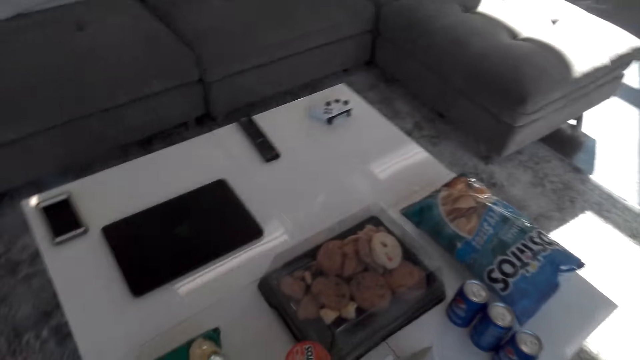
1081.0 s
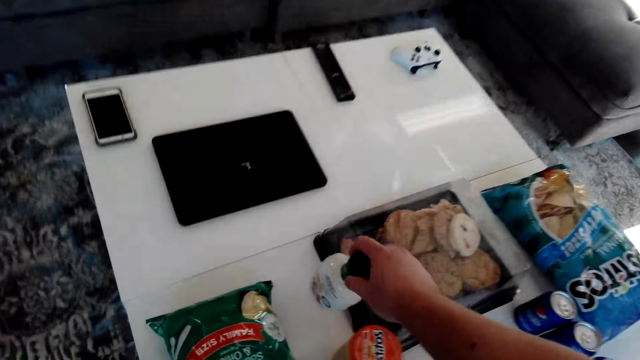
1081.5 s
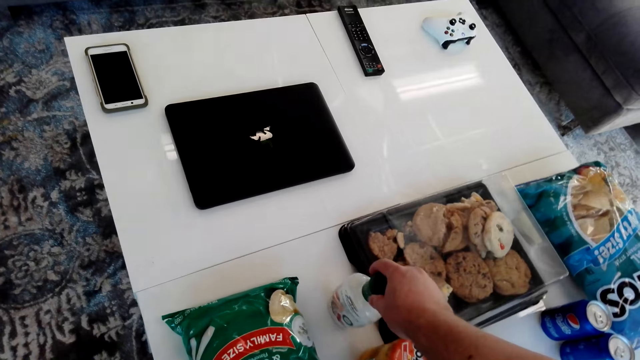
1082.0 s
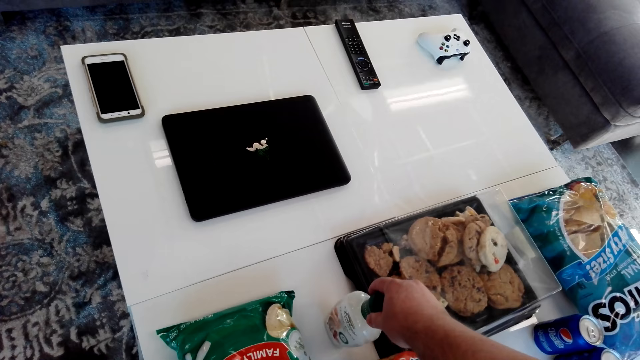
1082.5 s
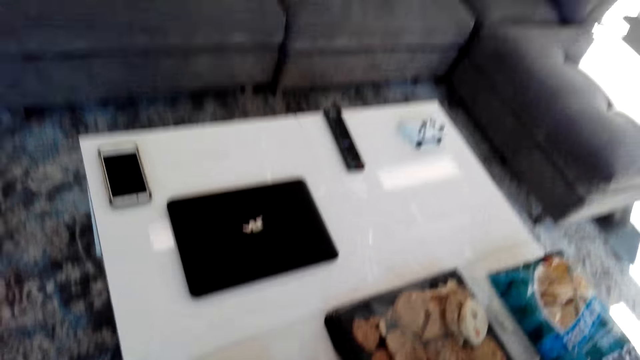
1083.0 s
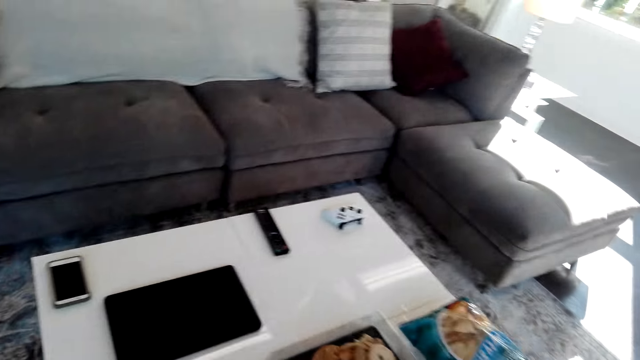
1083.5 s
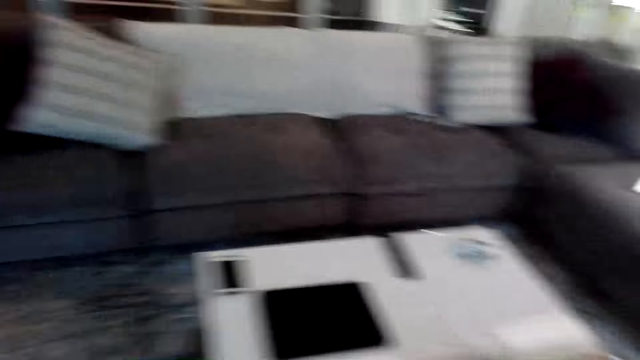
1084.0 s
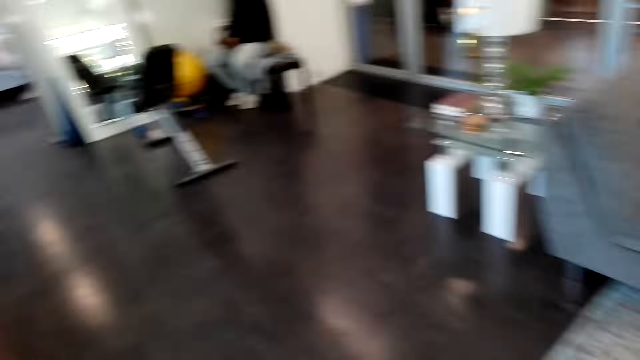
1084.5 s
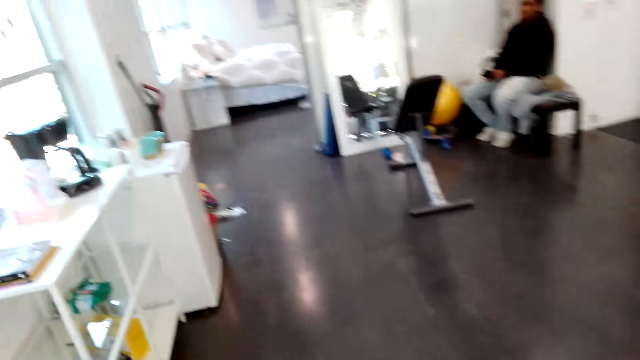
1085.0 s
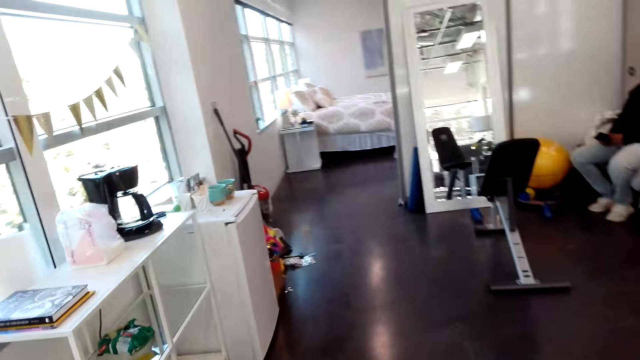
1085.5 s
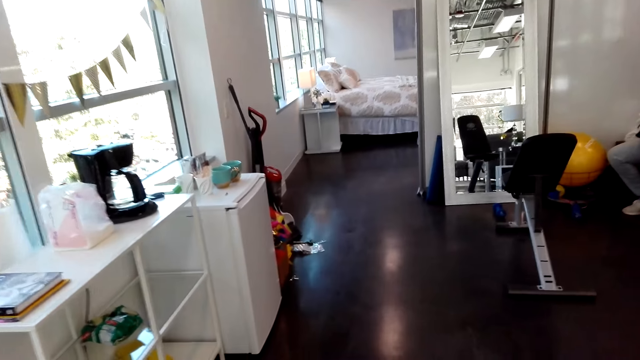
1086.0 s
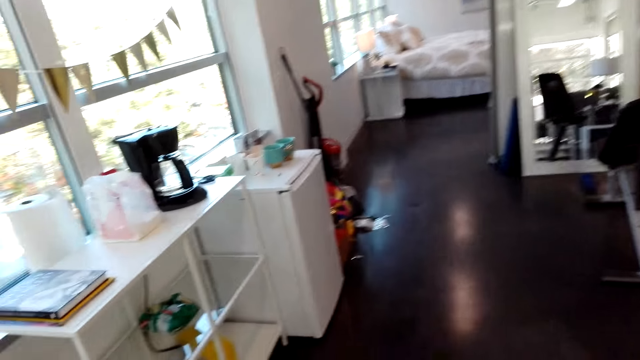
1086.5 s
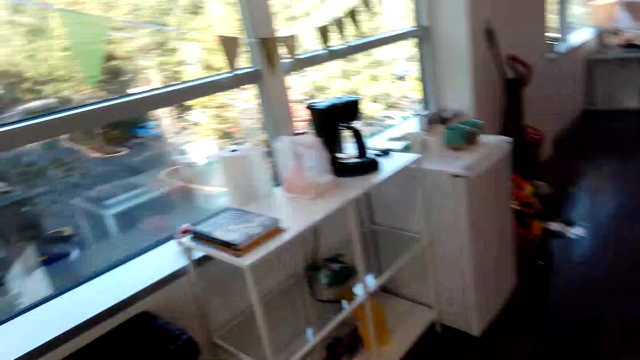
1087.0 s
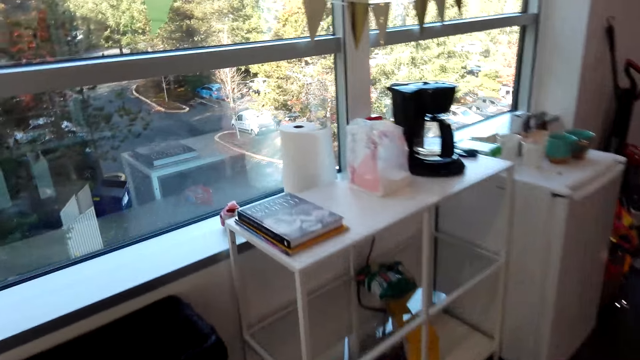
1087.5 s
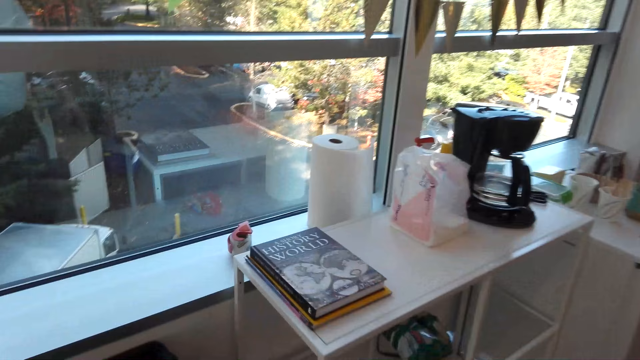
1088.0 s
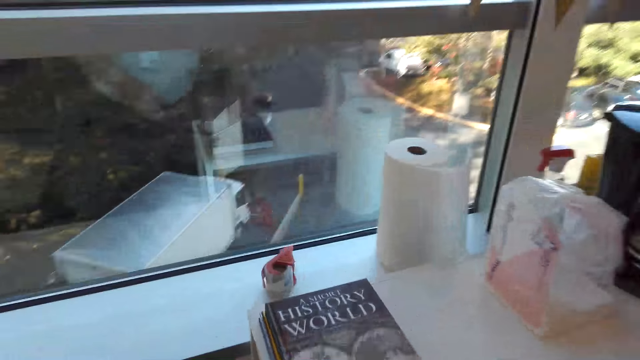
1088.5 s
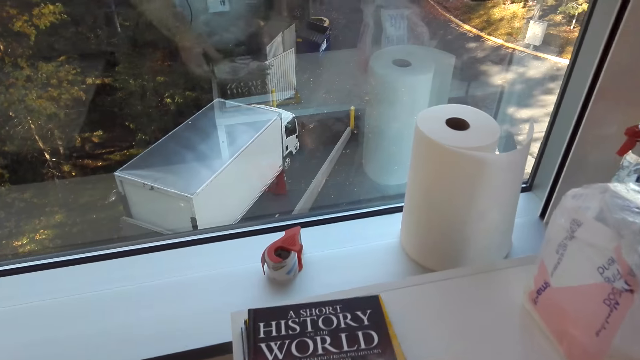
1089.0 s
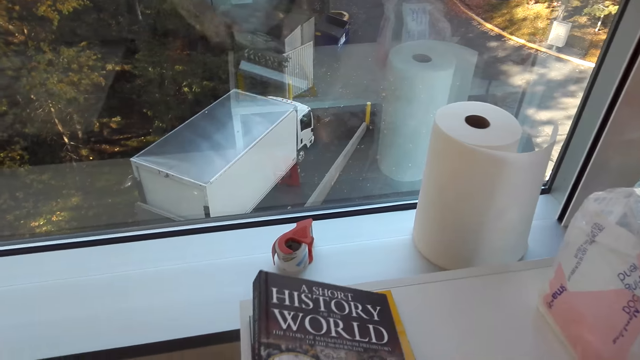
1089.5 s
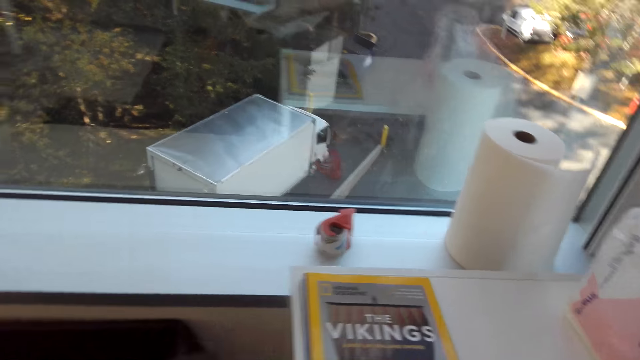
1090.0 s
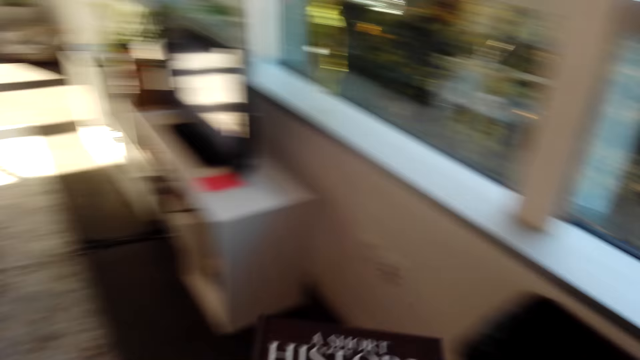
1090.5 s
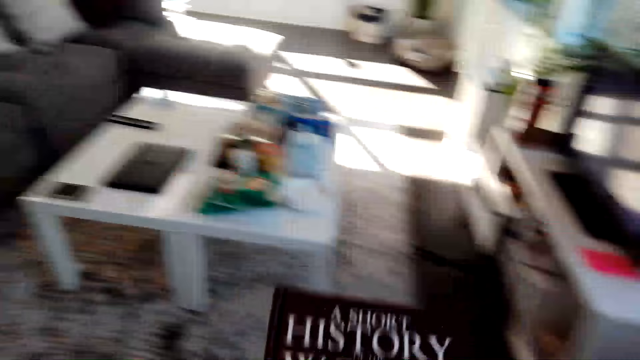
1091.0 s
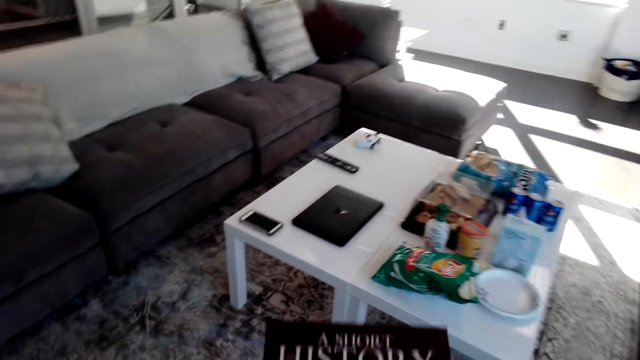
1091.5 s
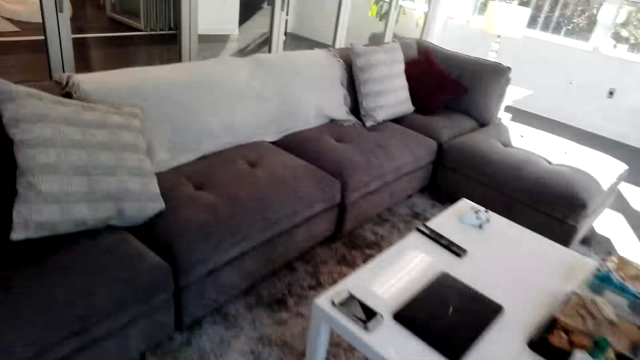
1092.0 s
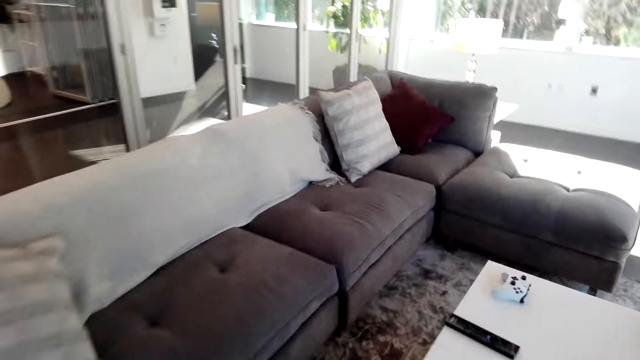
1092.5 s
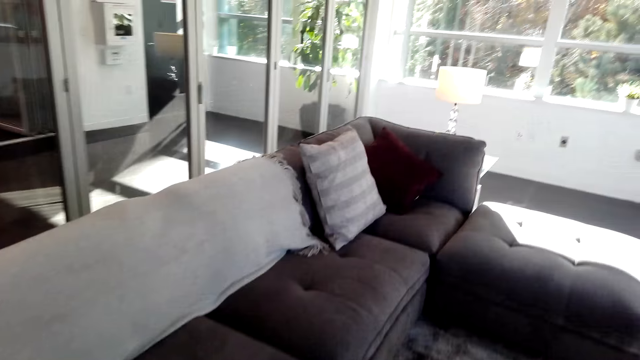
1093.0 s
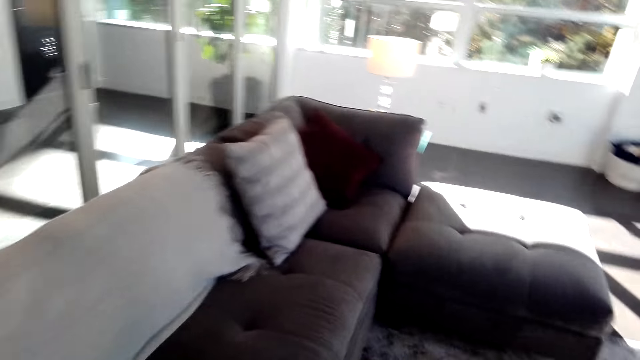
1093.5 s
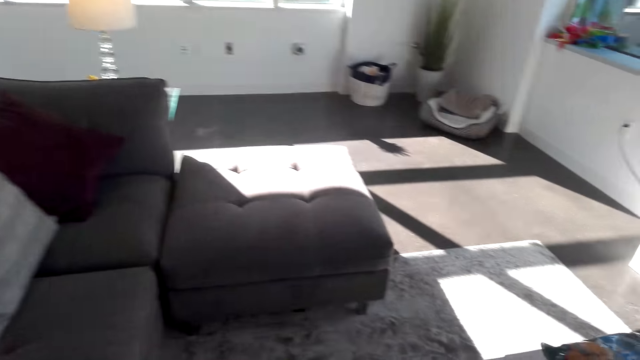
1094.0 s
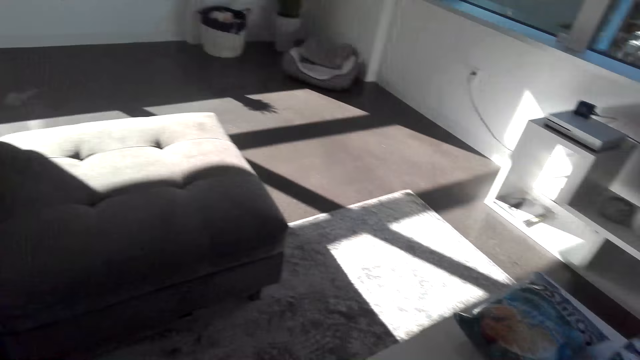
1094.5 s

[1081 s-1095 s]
The camera wearer puts the bottle on the table. They walk around the house. They look around the house. They pick up the book. They walk around.

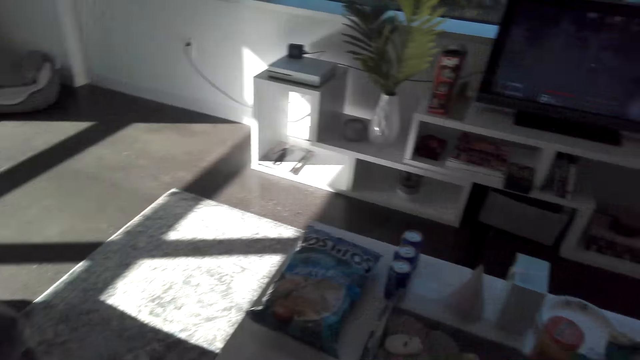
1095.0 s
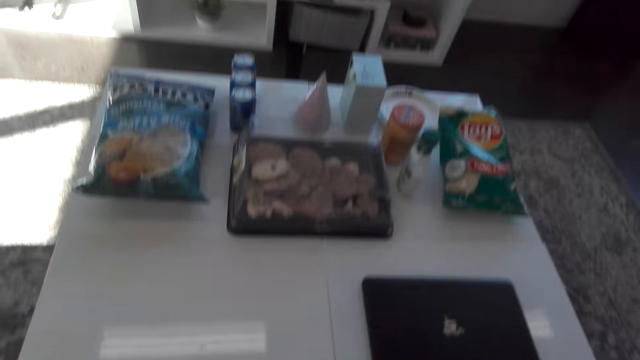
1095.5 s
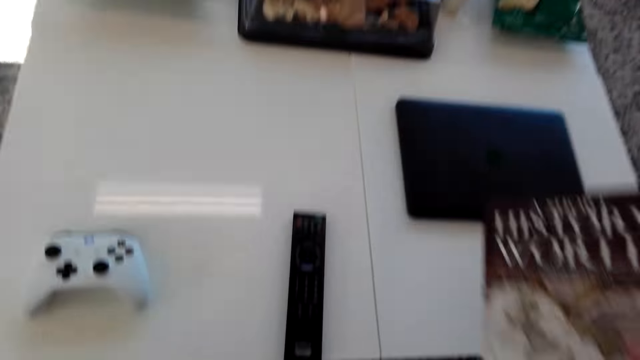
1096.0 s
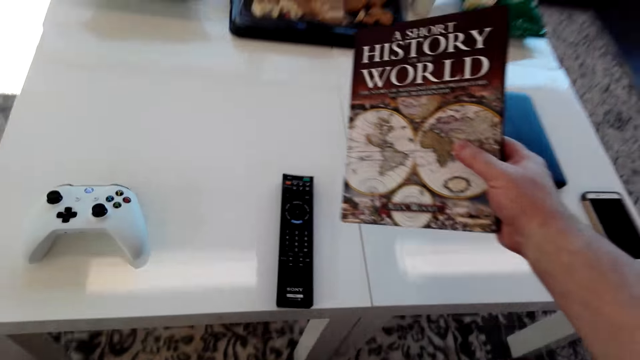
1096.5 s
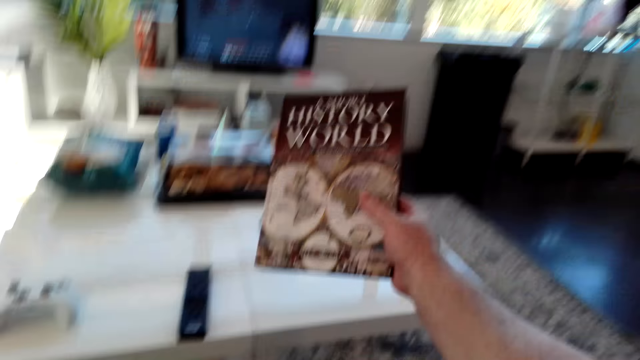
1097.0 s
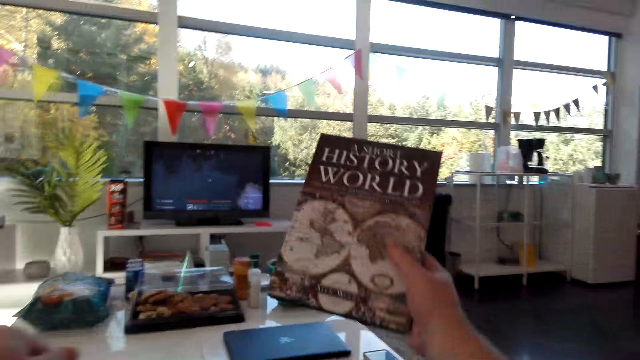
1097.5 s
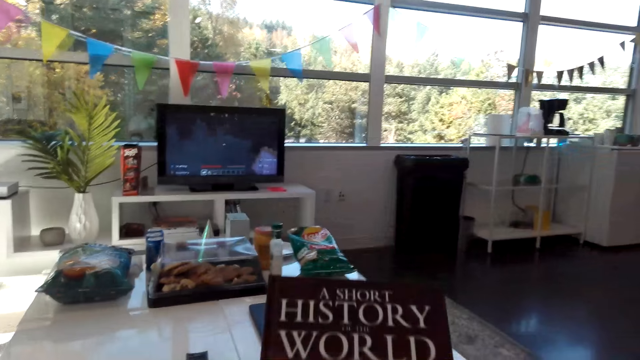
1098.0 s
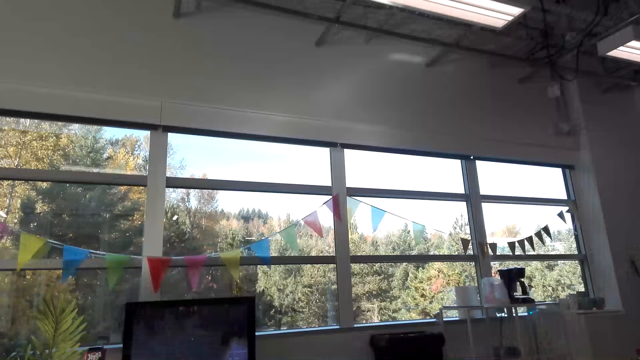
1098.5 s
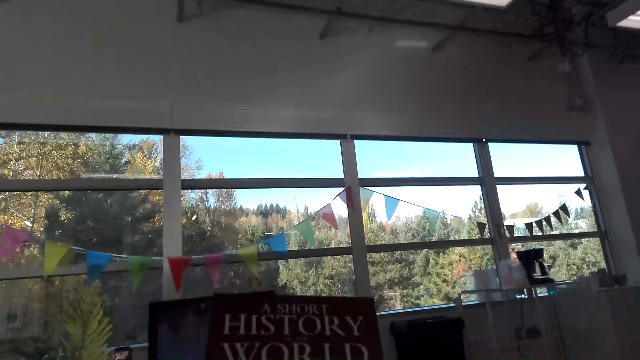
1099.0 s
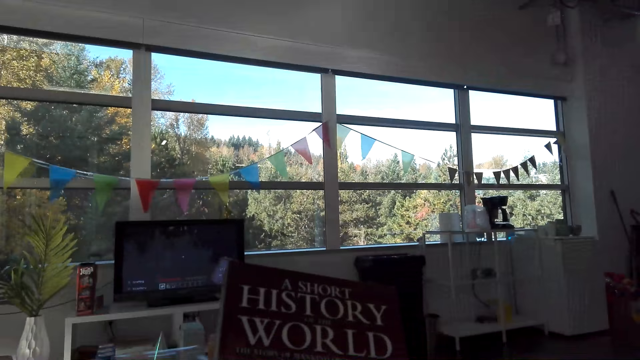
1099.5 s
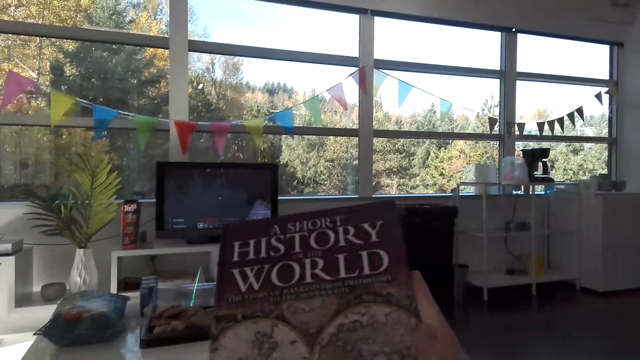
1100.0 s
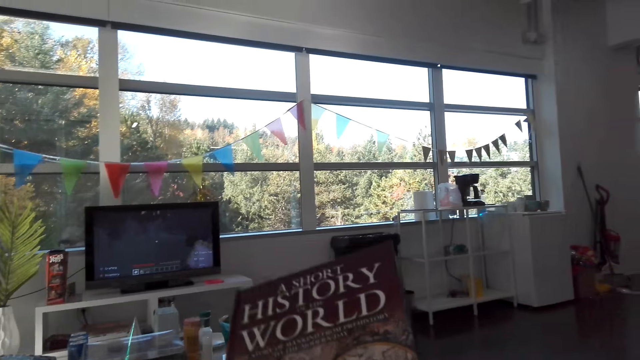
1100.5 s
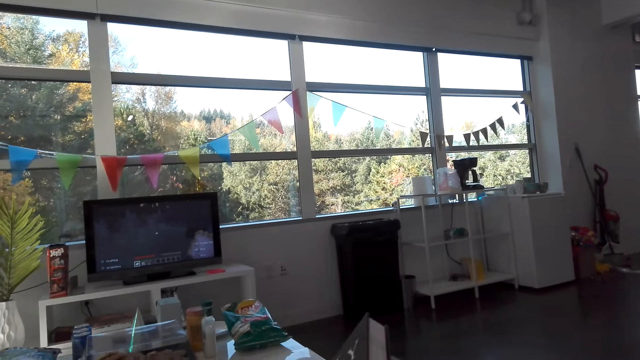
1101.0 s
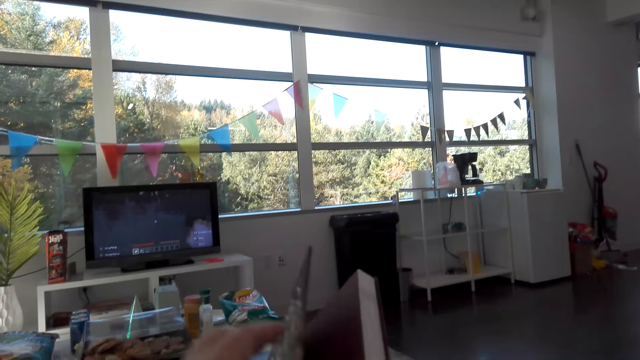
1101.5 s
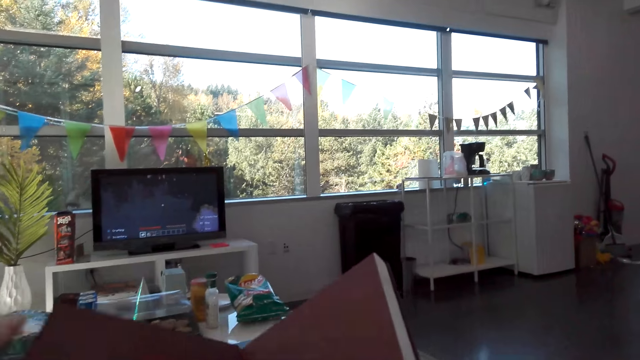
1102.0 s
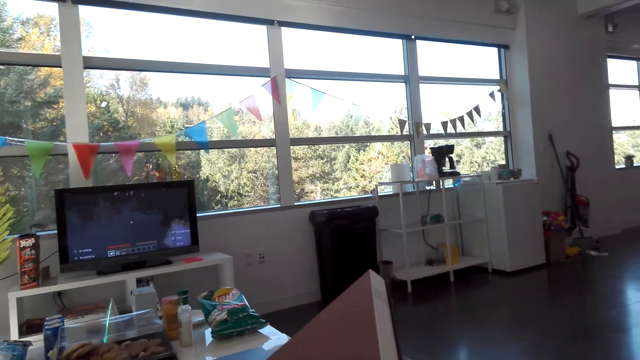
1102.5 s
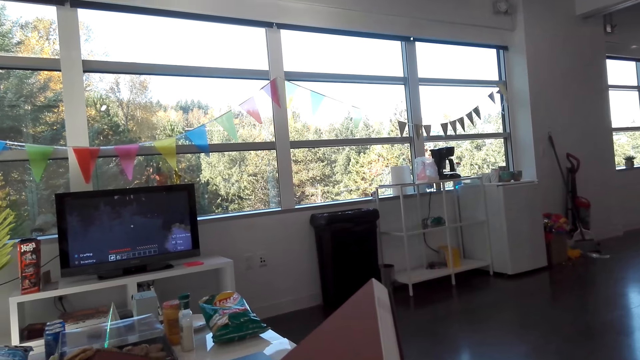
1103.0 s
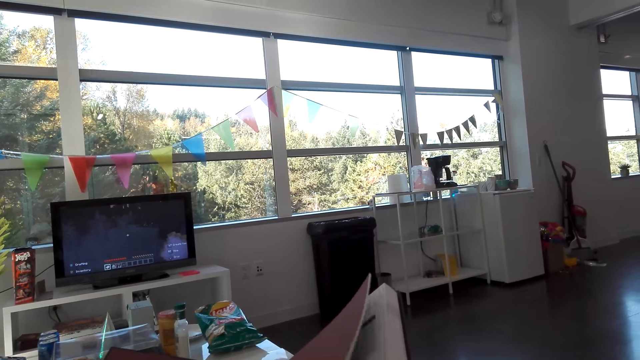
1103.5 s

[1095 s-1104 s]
The camera wearer sits on the chair. They open the book.
